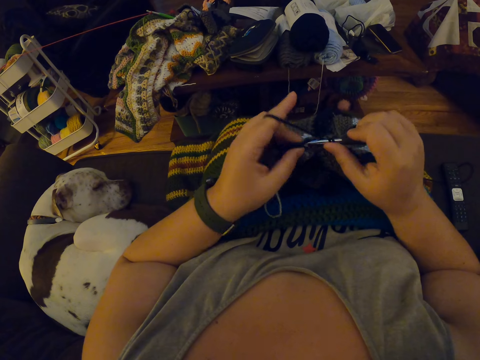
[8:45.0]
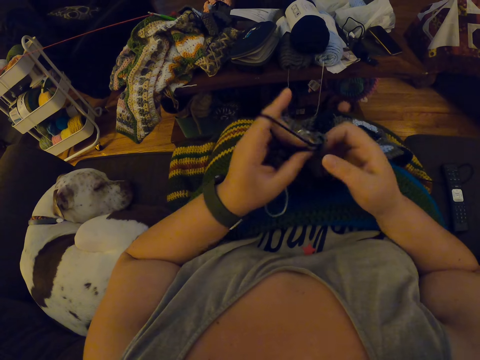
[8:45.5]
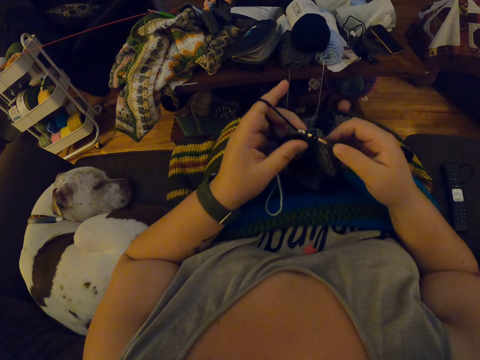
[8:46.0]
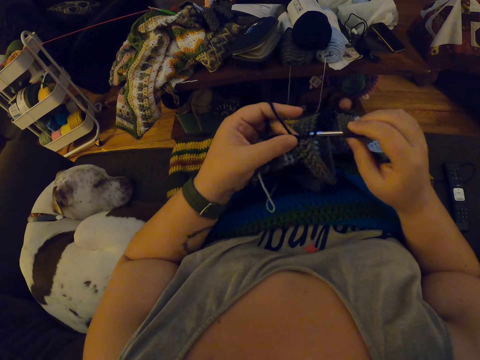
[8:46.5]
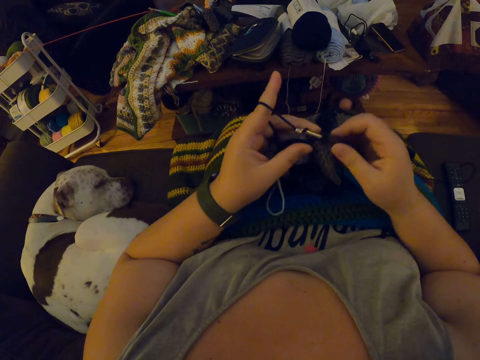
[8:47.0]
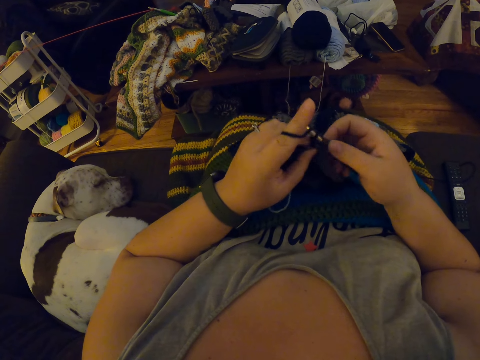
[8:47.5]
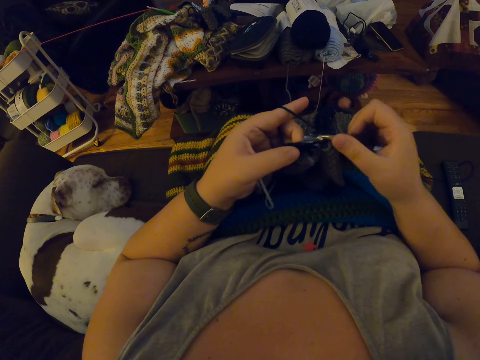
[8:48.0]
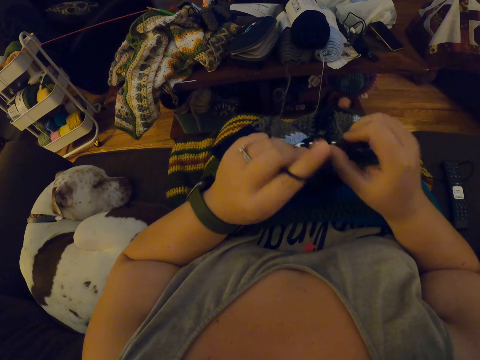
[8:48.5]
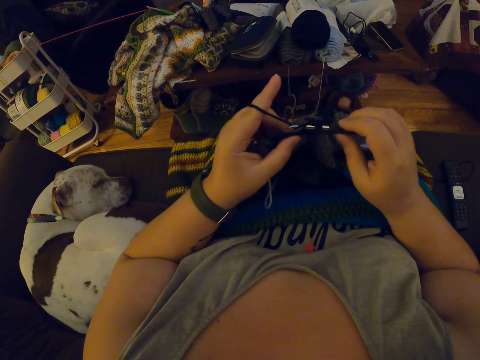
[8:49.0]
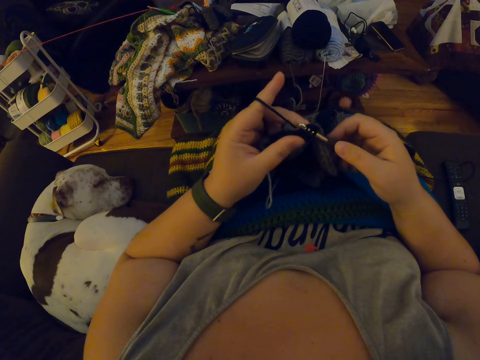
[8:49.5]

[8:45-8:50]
The camera wearer weaves the fabric.

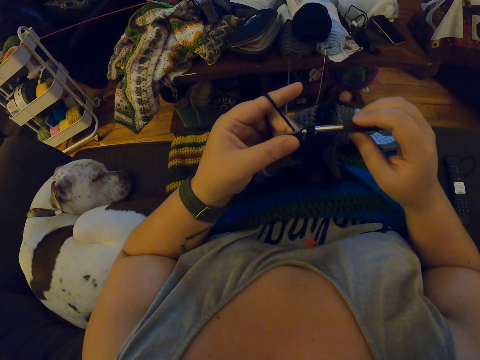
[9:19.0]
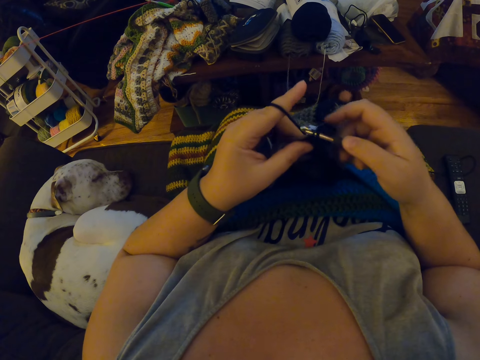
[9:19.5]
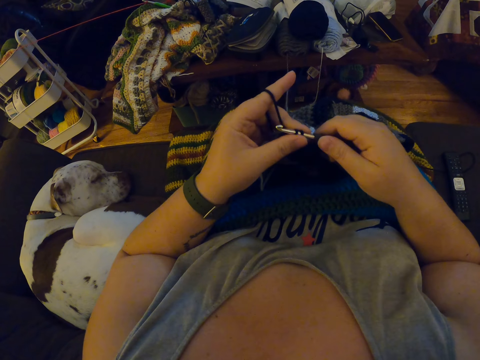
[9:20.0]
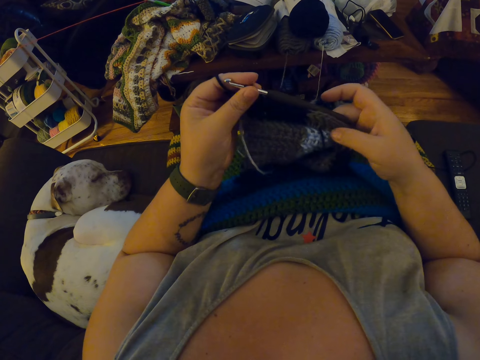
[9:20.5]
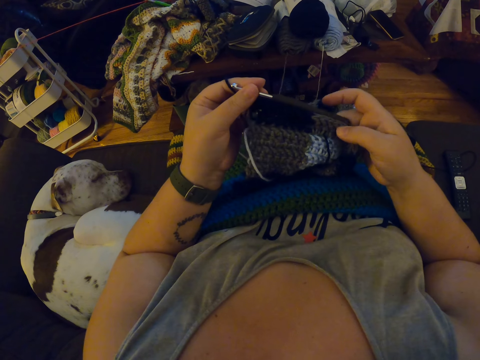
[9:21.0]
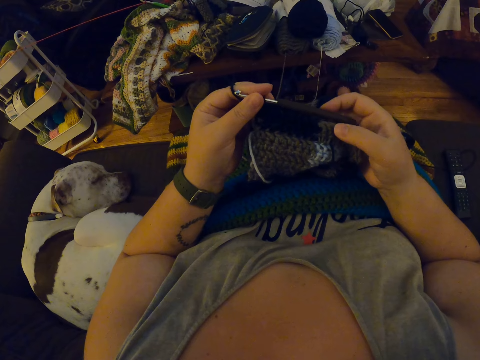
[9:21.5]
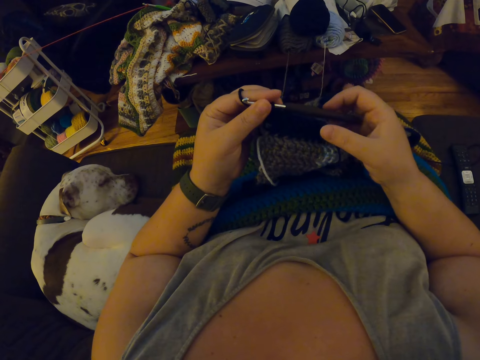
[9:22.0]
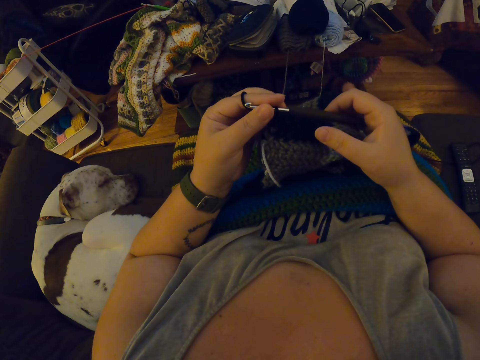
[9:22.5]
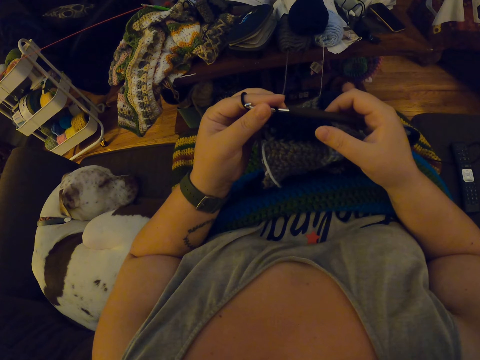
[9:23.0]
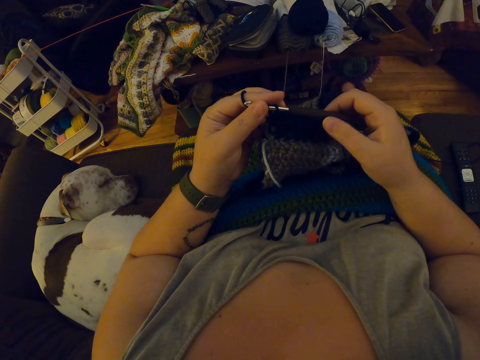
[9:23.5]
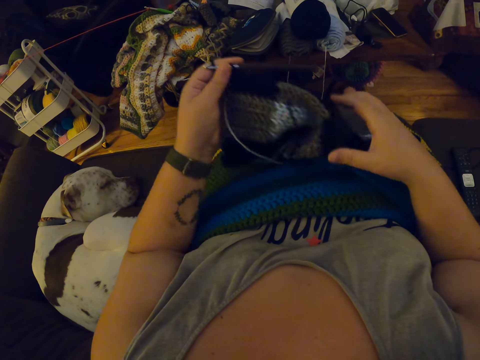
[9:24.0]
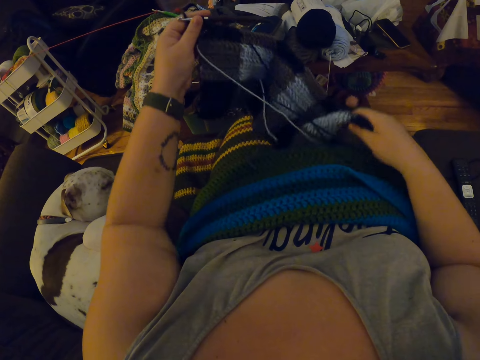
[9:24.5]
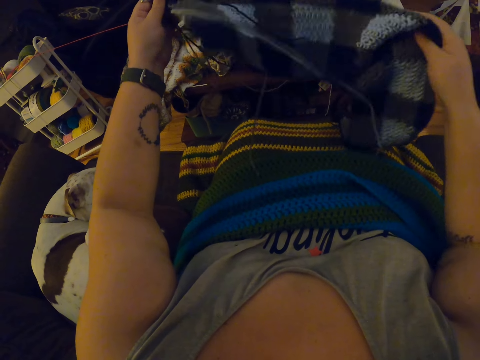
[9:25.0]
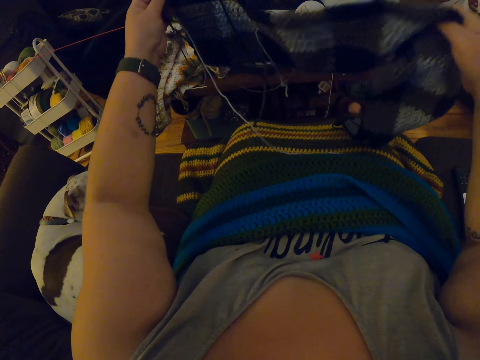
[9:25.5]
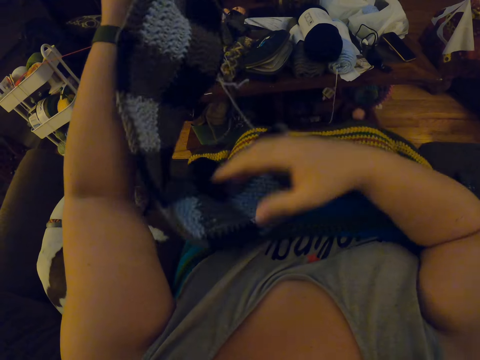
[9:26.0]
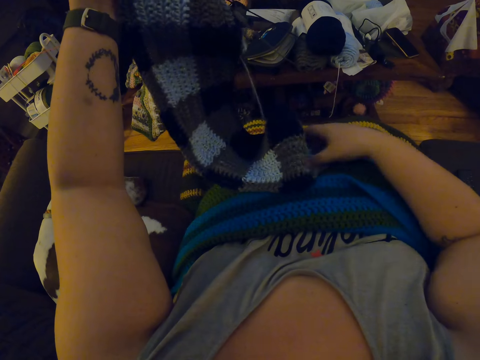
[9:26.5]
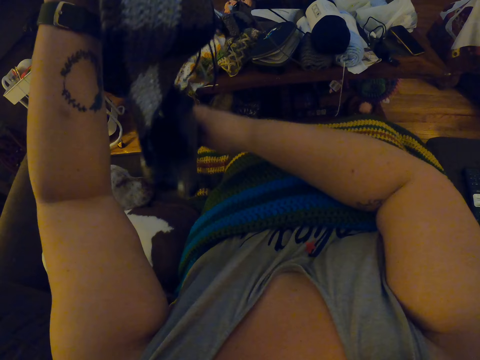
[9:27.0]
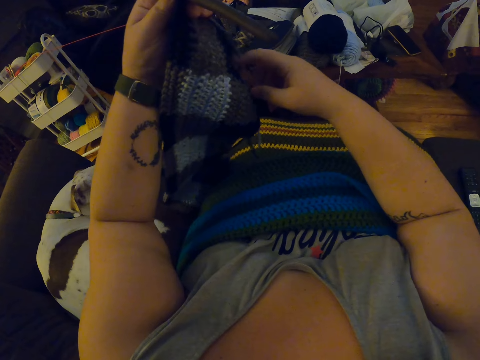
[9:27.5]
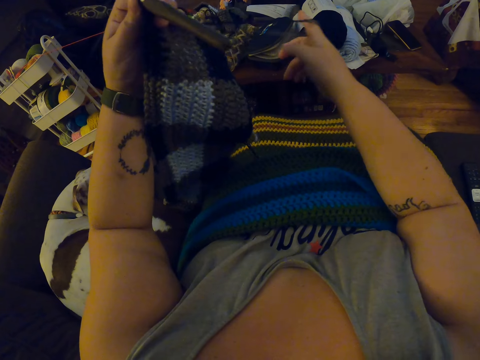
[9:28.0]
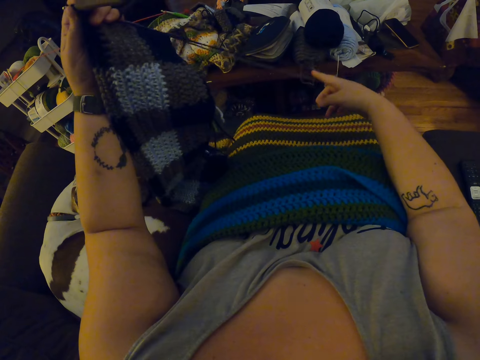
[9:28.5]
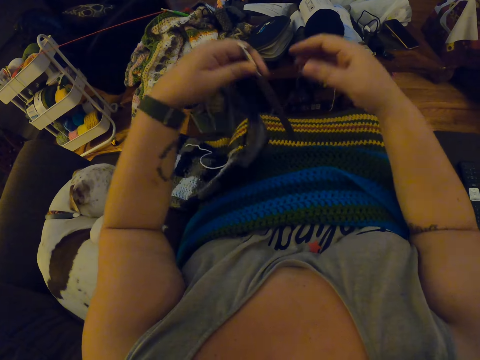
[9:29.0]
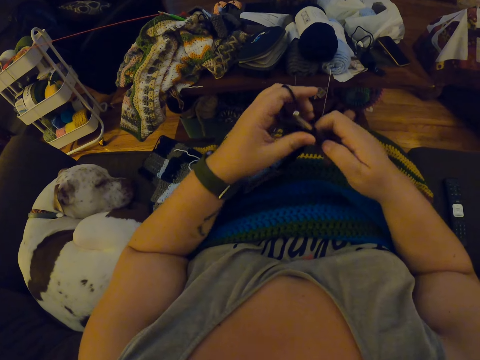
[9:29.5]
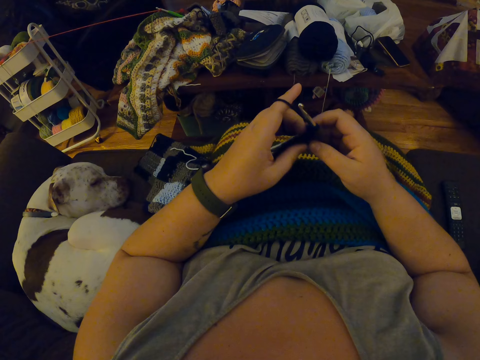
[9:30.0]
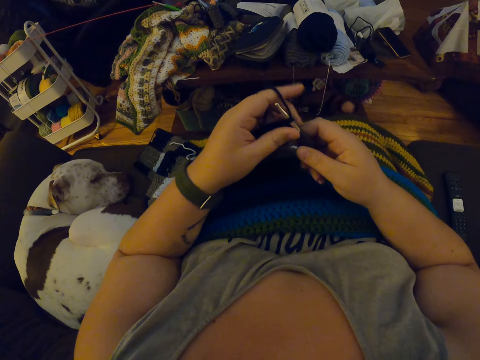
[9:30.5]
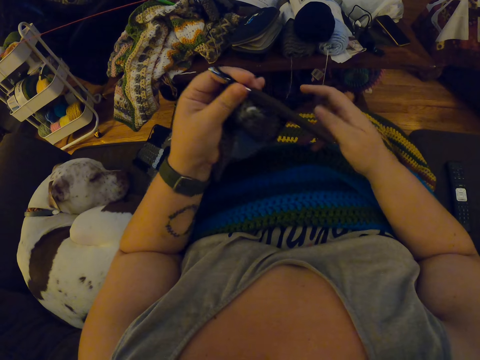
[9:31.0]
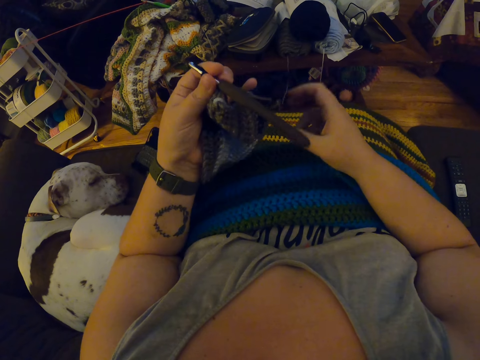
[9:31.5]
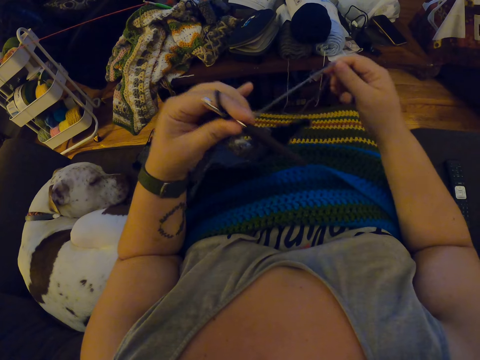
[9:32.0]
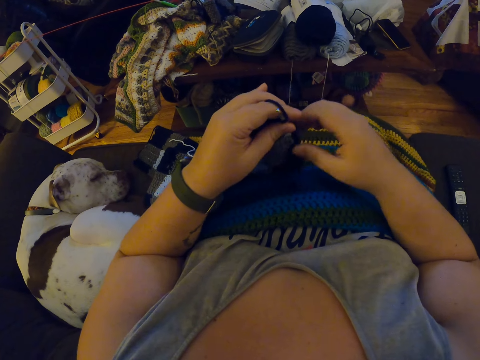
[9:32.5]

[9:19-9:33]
The camera wearer adjusts the crochet with her hands. She looks at the fabric. She holds up the fabric. She straightens the thread.

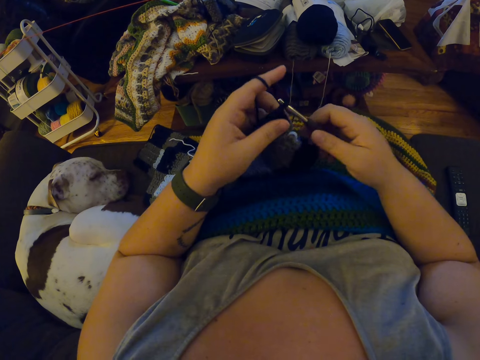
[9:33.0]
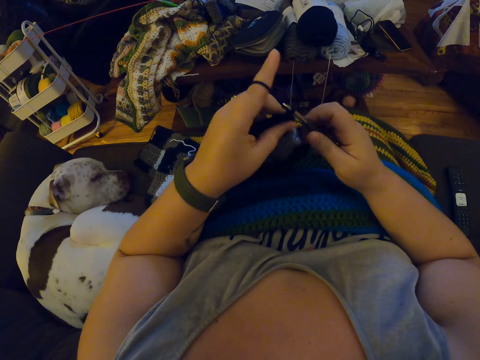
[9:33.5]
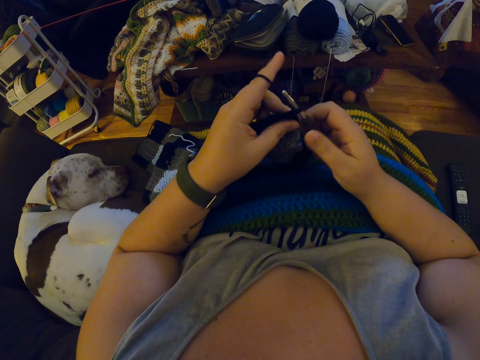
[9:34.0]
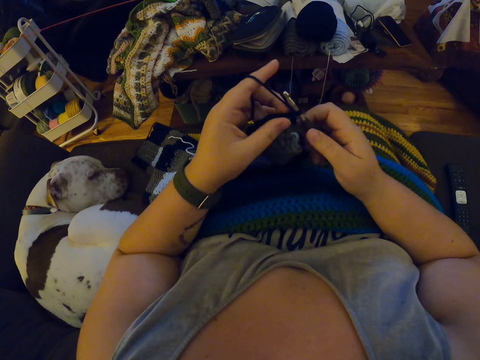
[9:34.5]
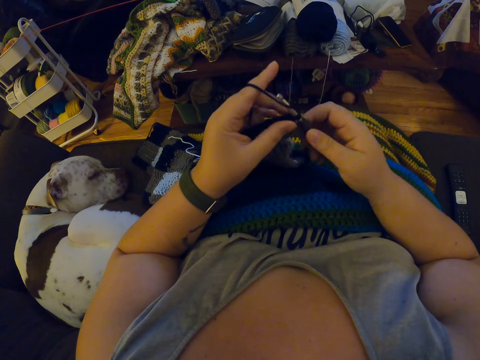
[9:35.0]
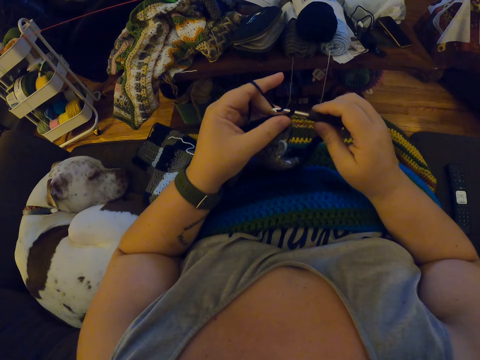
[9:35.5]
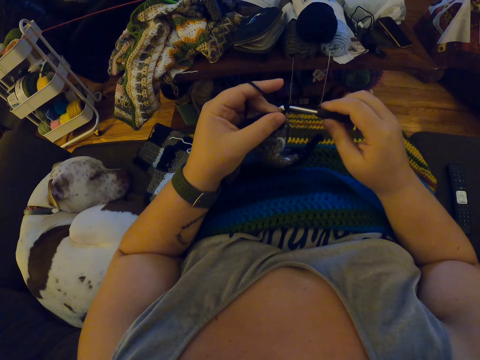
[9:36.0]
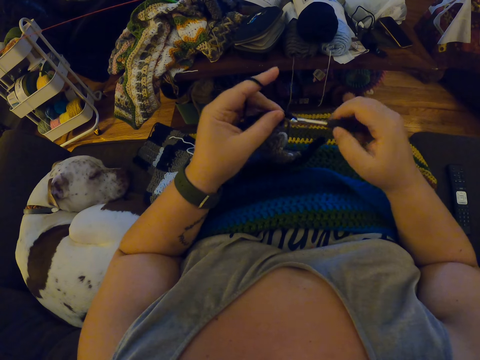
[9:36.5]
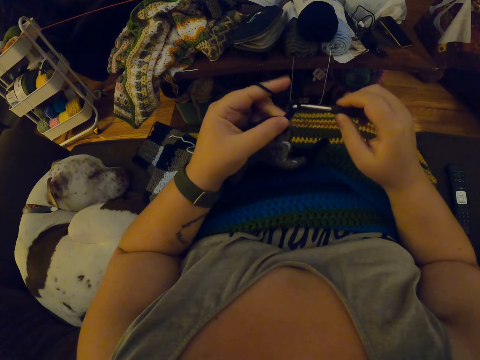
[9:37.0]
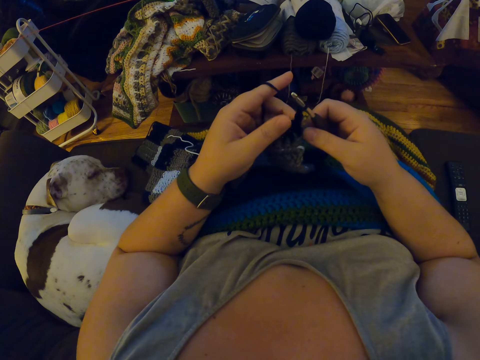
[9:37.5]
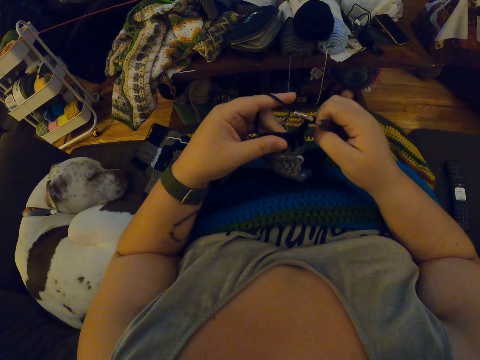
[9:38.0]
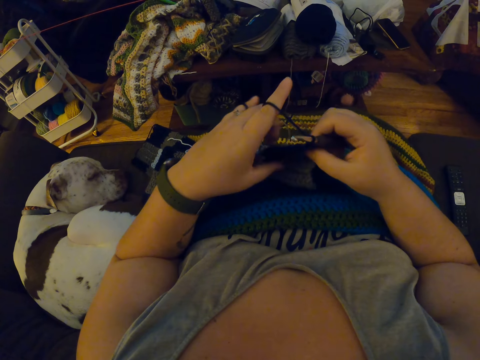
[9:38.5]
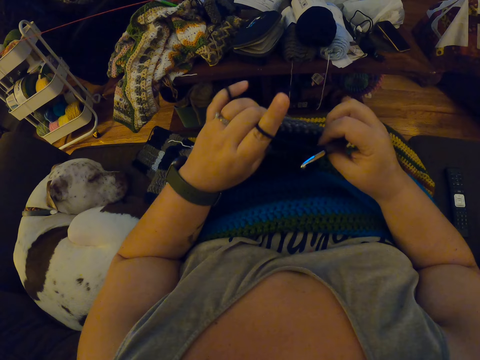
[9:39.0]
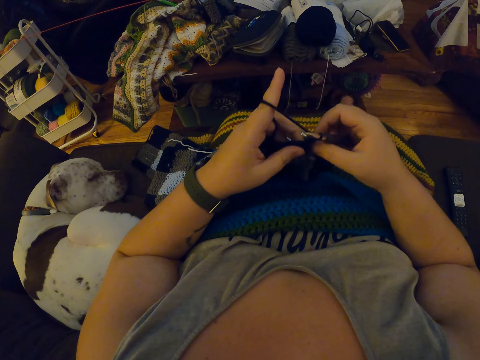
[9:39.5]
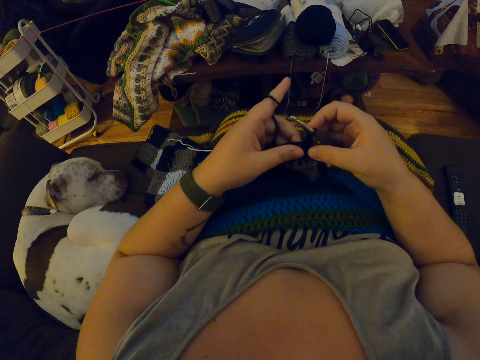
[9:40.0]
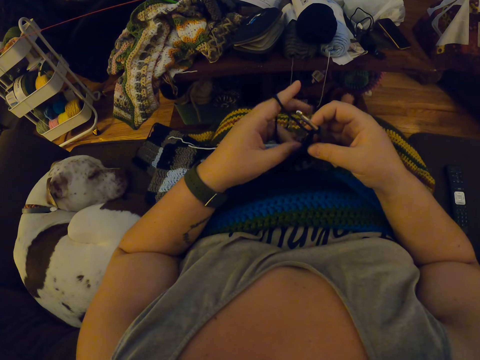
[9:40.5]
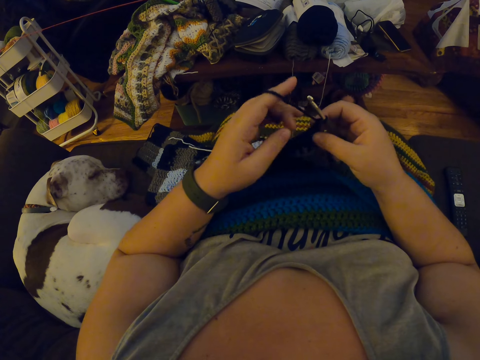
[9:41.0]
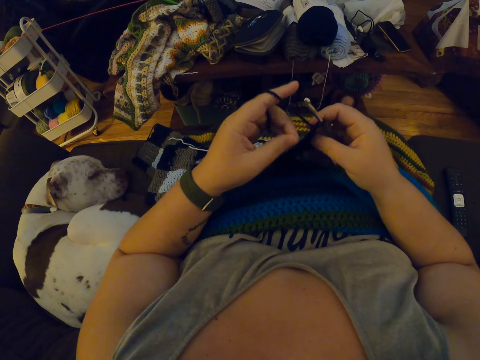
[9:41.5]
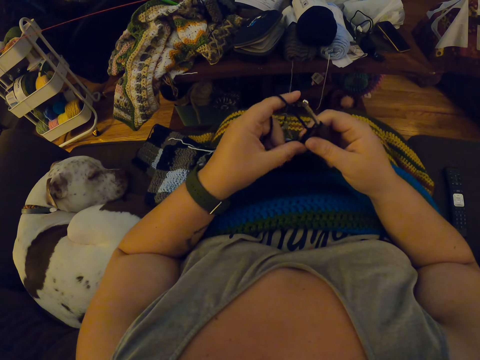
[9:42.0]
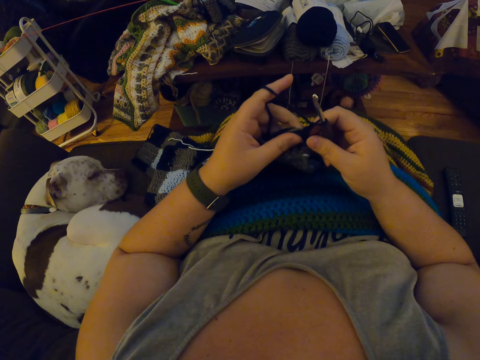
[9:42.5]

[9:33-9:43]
The camera wearer crochets yarn with the crochet hook. They look at the fabric.
